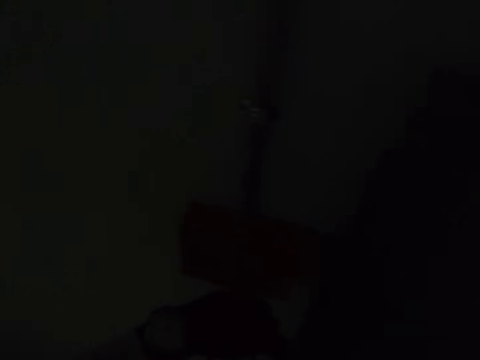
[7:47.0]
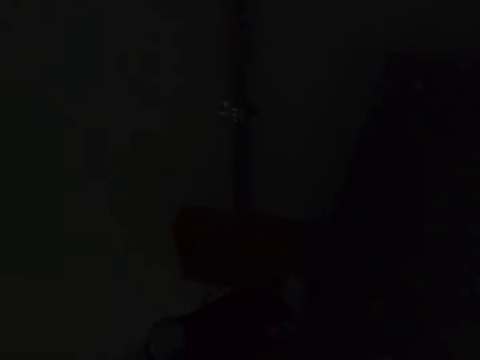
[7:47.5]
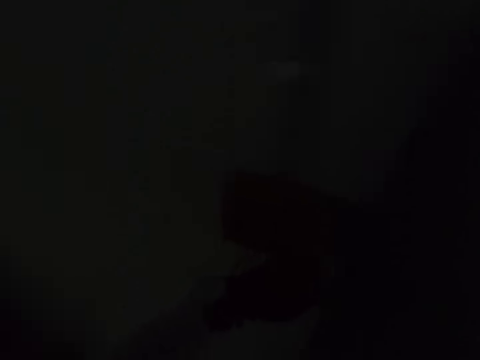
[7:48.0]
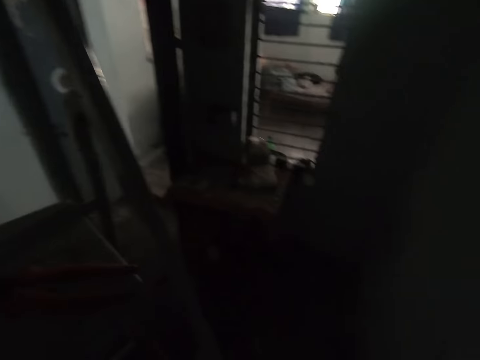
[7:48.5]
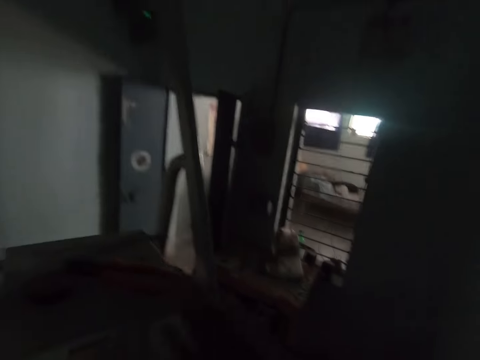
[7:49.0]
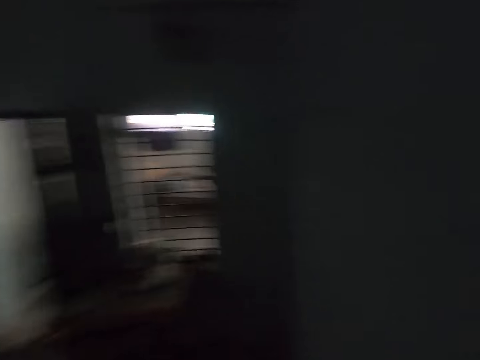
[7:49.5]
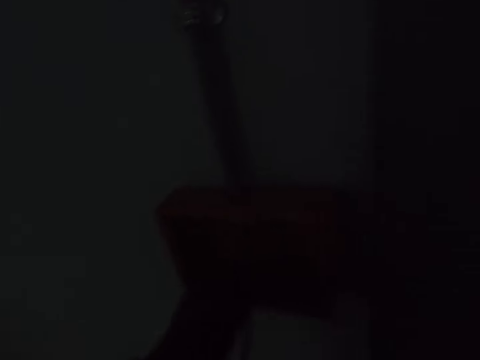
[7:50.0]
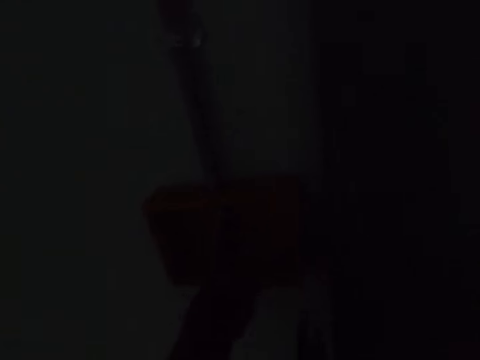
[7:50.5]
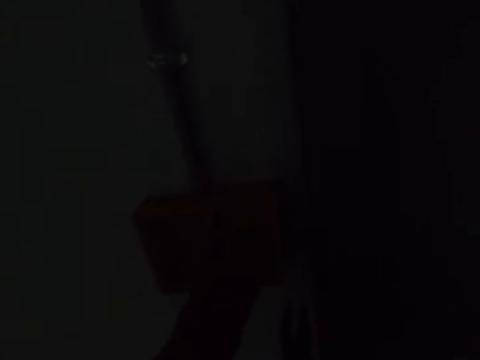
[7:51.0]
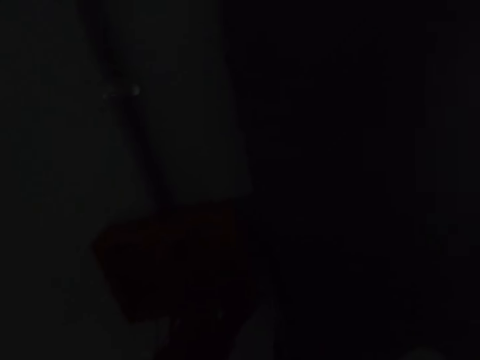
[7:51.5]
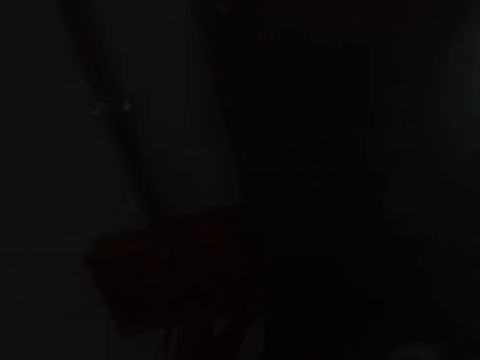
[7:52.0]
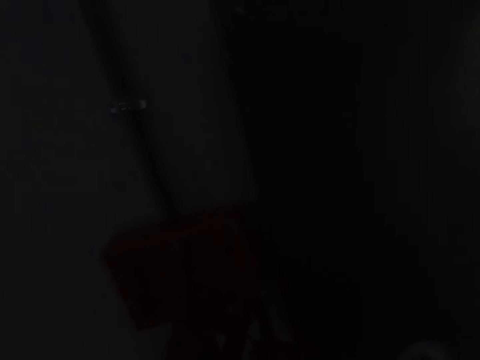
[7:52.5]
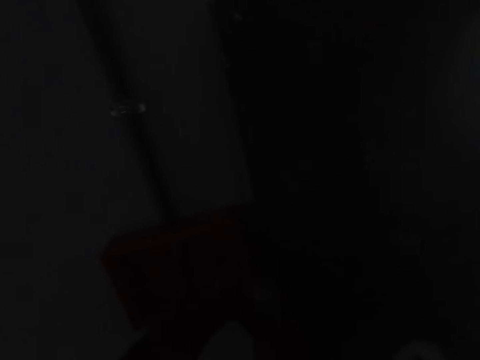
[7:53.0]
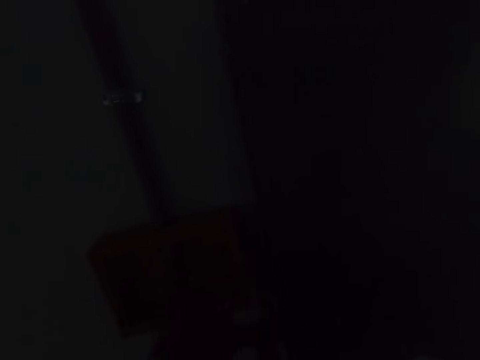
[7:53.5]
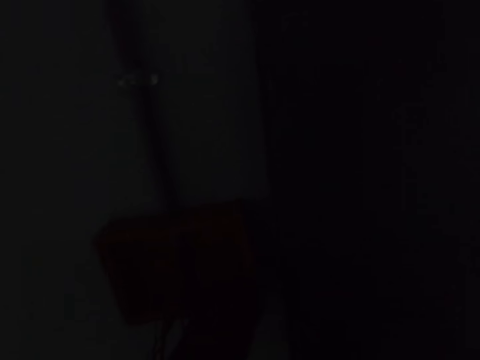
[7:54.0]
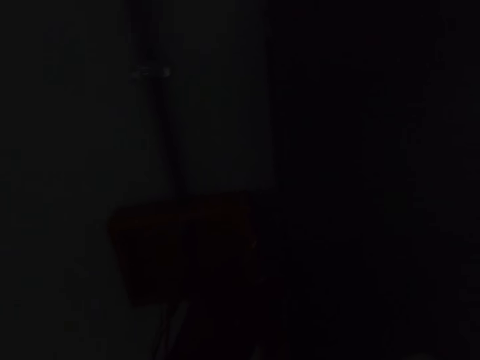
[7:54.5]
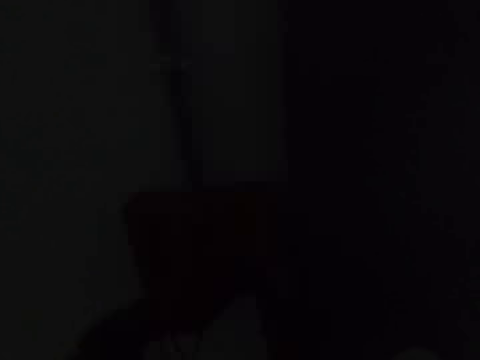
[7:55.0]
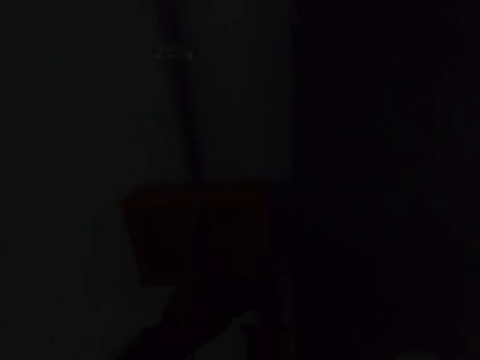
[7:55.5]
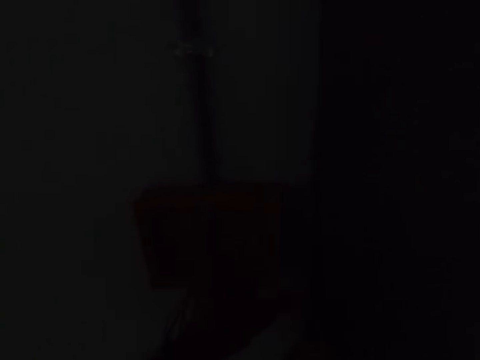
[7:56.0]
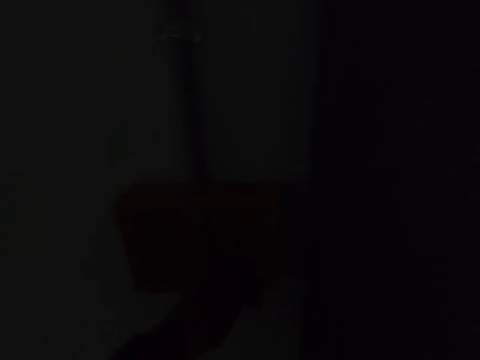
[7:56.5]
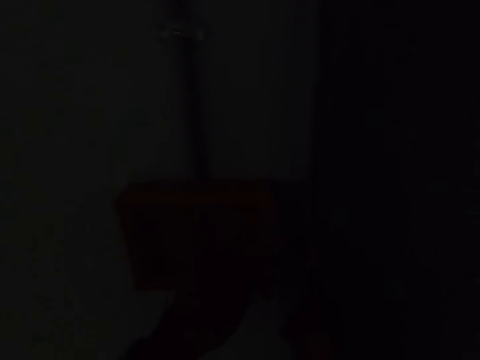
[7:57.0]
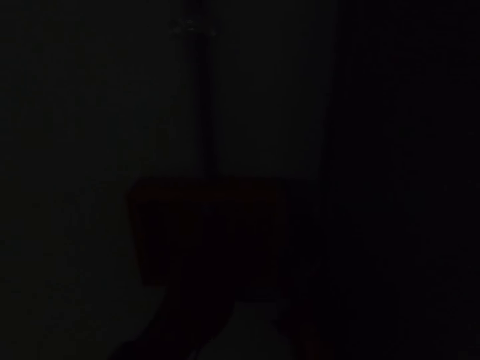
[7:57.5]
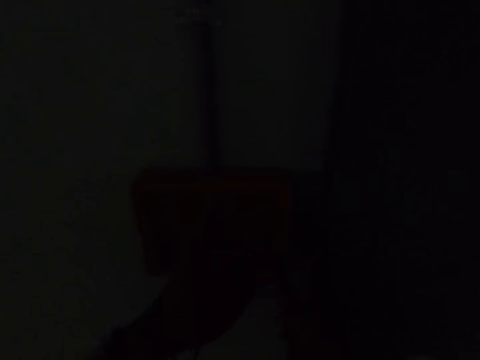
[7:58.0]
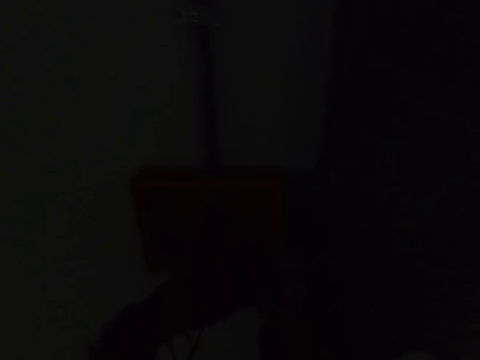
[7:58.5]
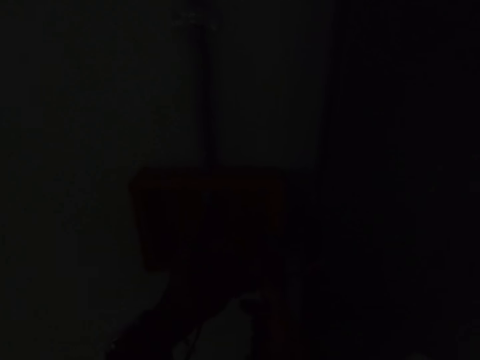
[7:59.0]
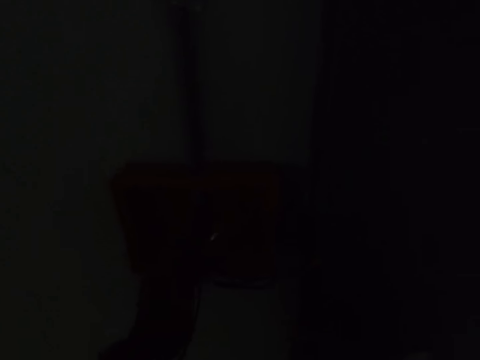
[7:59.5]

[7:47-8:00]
The camera wearer looks around. They pick up pliers. They join a wire. They fold a cable with the pliers.

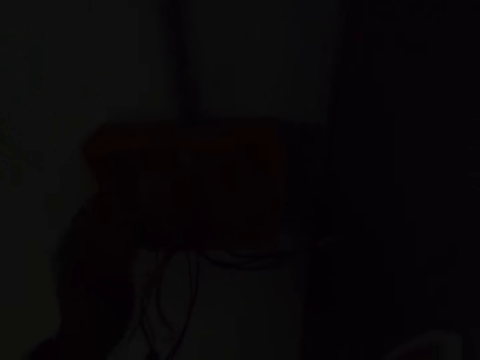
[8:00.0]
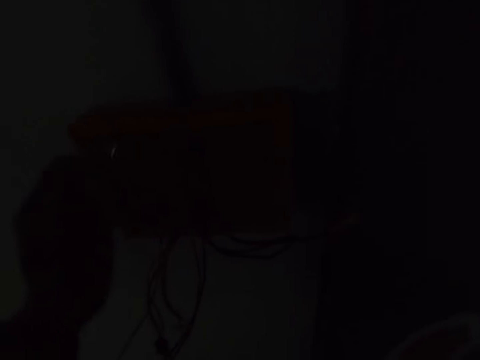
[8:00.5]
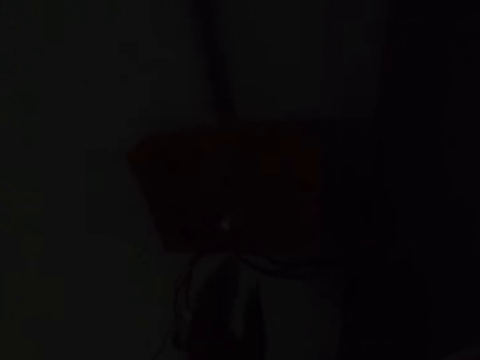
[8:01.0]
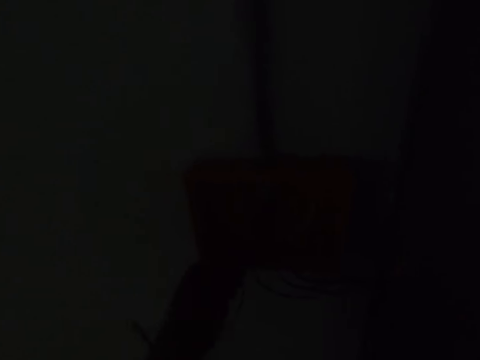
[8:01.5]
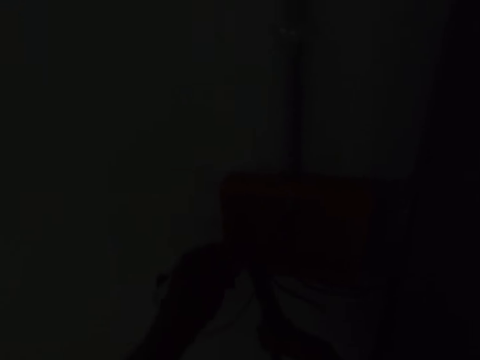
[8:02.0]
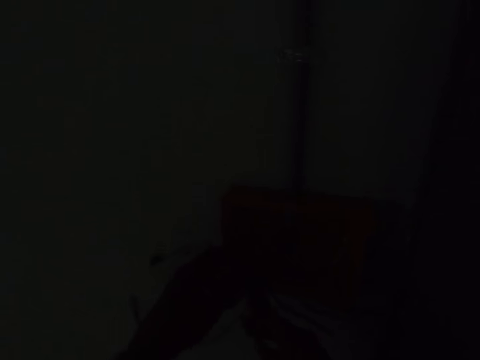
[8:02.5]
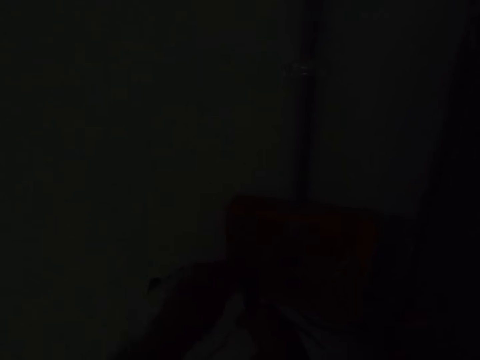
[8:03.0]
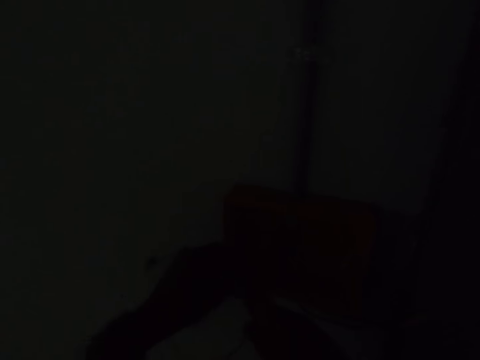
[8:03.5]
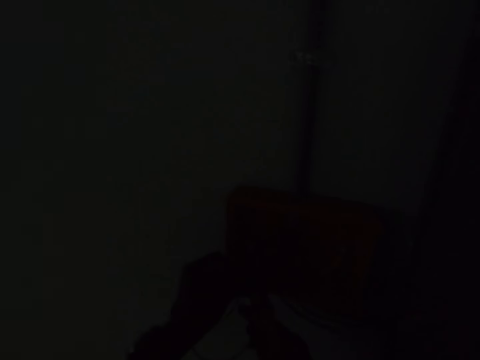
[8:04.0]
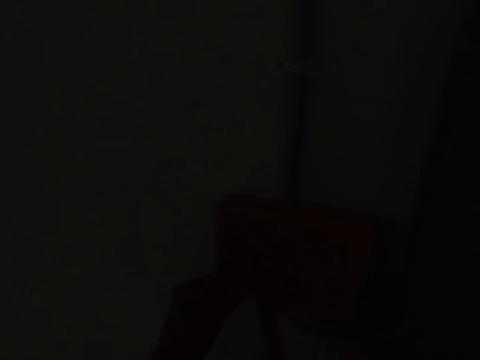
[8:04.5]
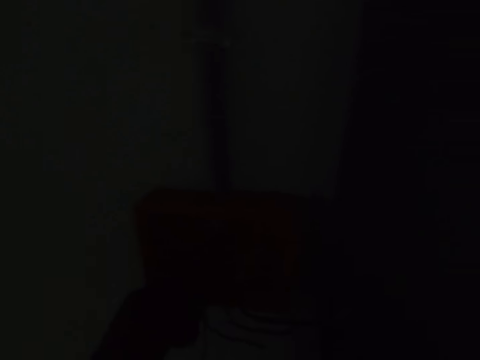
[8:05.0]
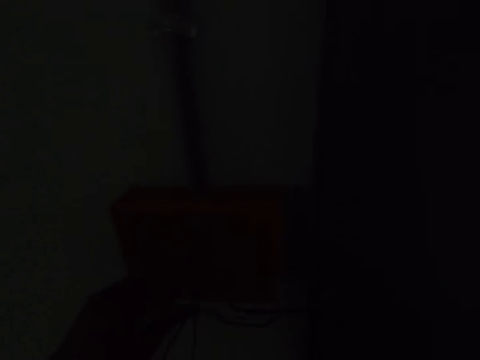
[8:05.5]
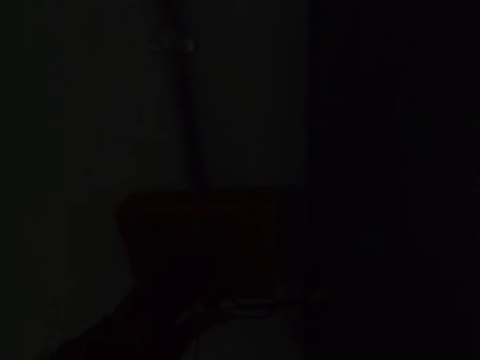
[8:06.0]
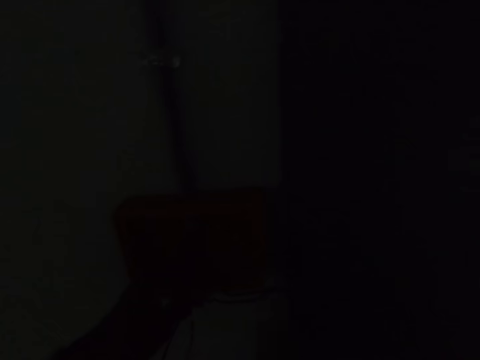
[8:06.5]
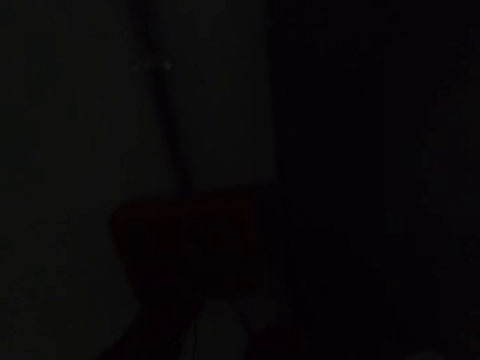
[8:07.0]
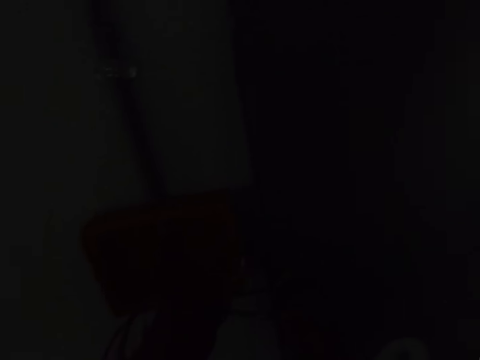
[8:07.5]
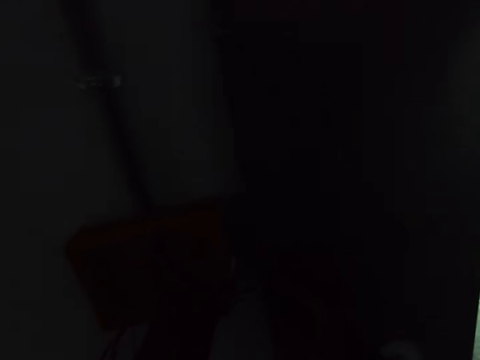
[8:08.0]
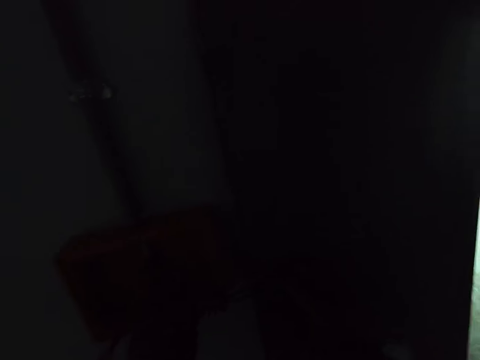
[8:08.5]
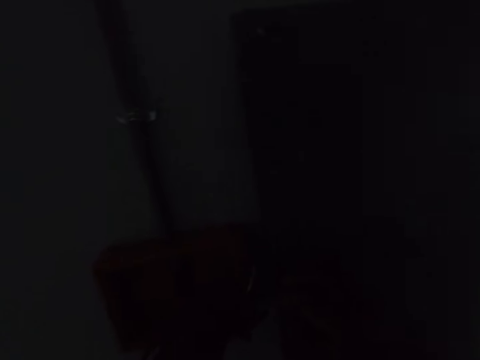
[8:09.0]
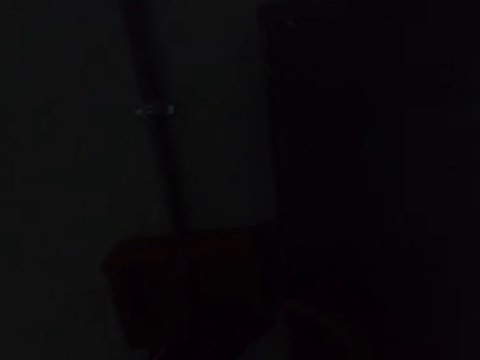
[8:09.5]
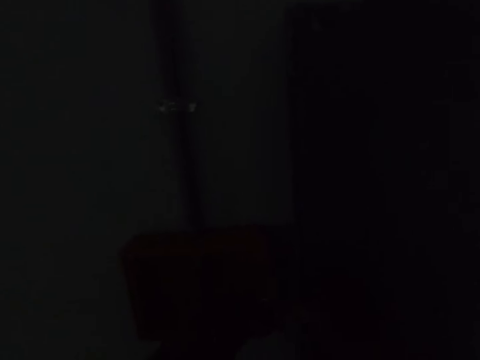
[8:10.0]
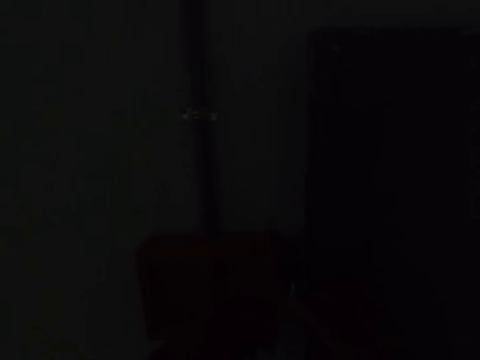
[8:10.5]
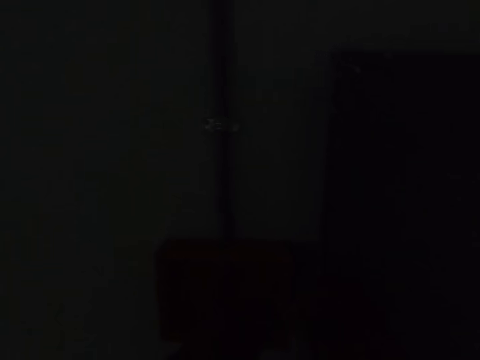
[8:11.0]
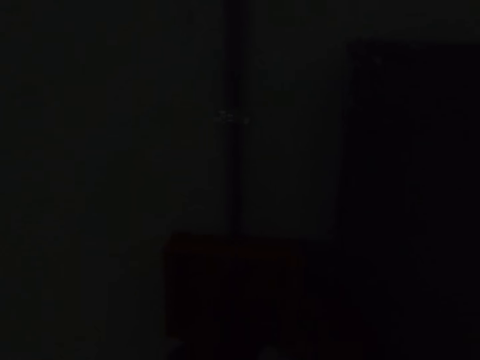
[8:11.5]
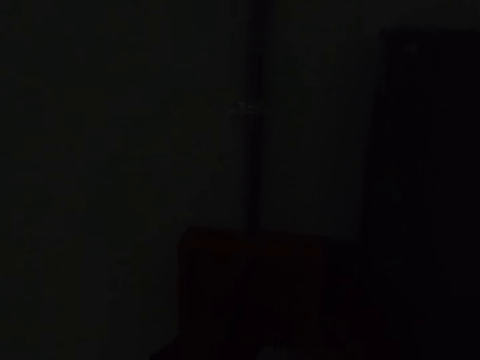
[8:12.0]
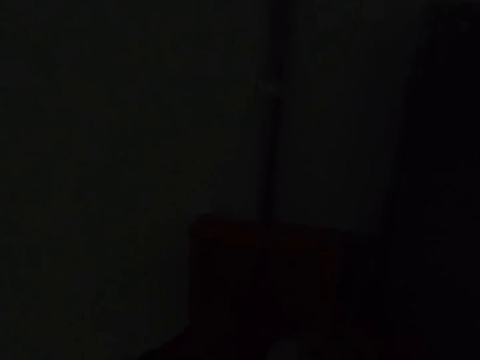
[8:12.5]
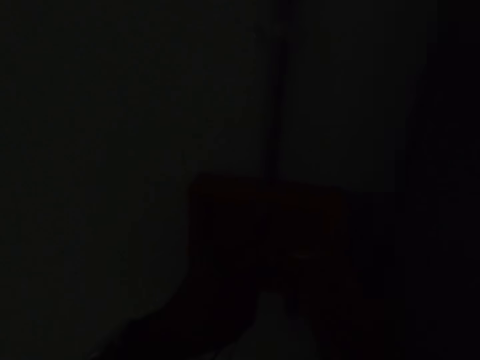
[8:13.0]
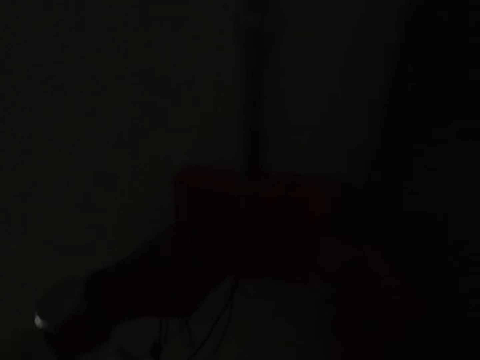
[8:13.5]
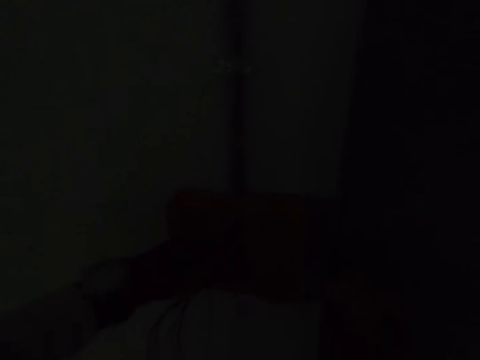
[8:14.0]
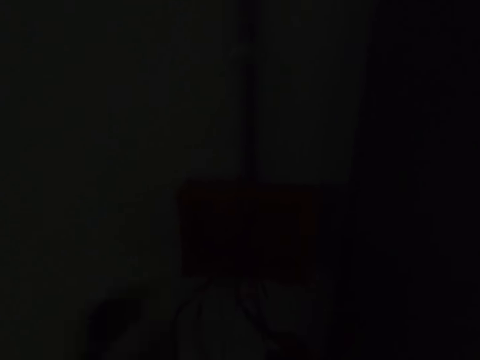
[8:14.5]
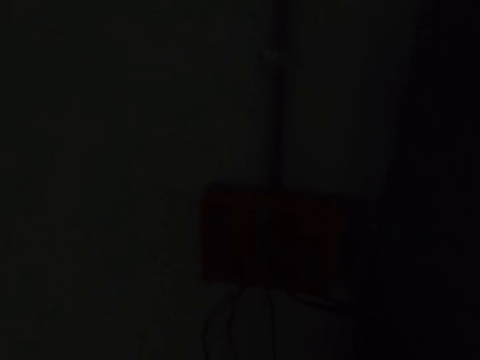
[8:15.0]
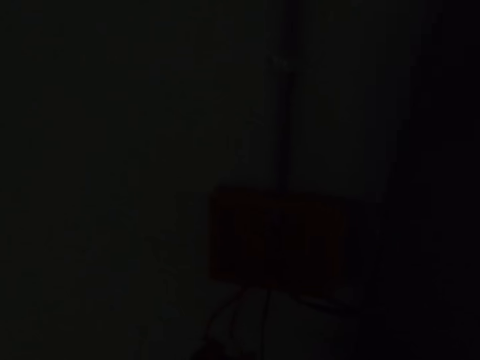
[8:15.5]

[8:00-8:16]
The camera wearer cuts a wire. They join the wire.
